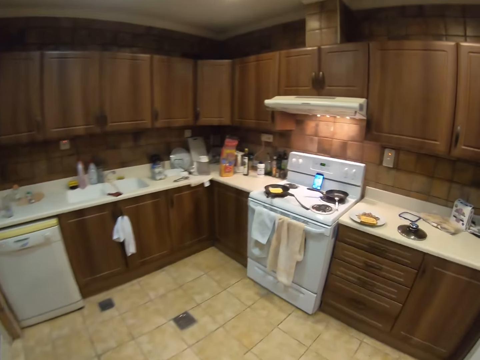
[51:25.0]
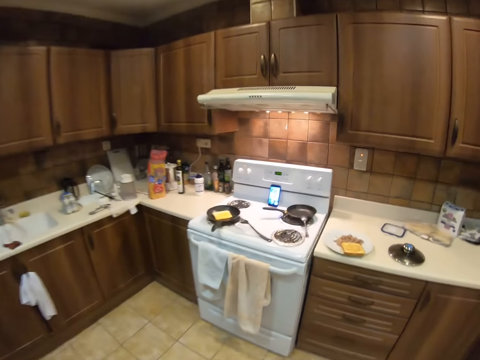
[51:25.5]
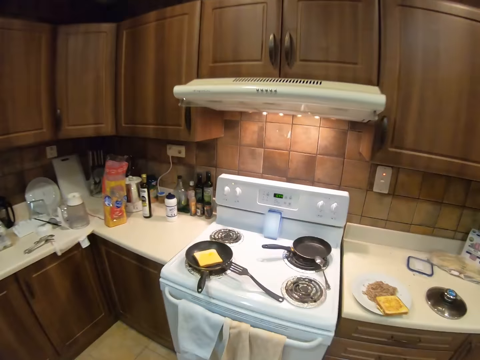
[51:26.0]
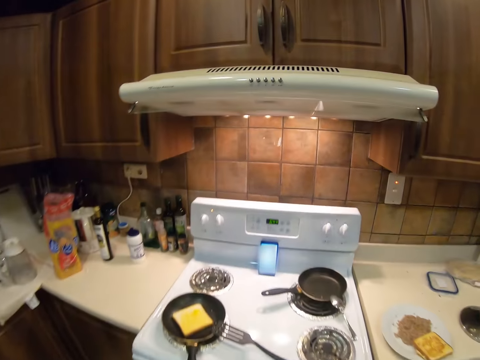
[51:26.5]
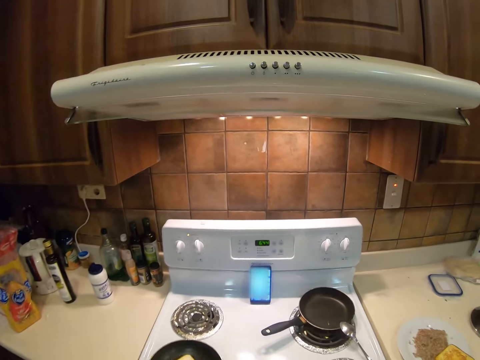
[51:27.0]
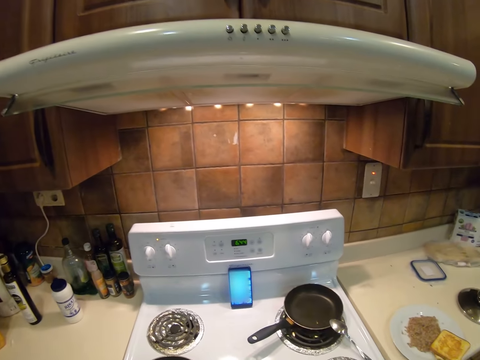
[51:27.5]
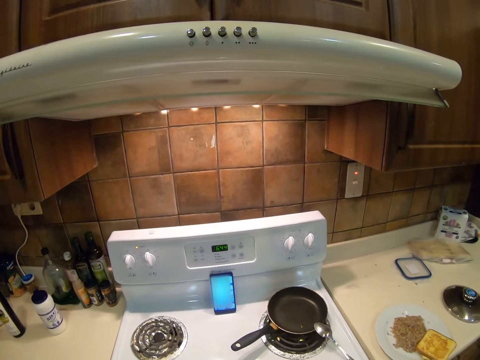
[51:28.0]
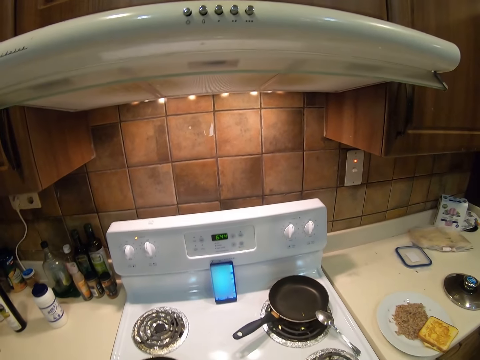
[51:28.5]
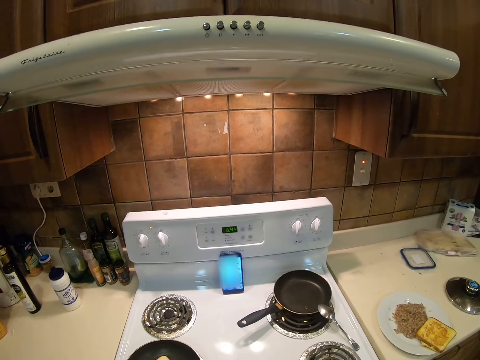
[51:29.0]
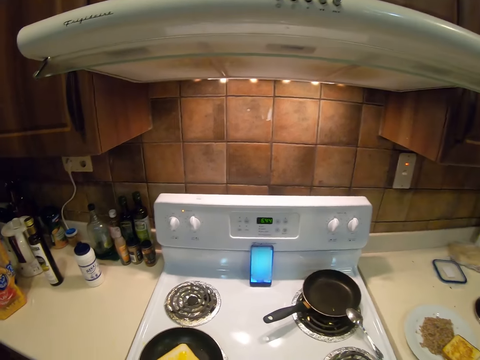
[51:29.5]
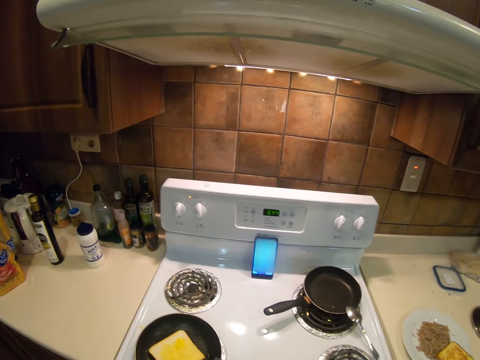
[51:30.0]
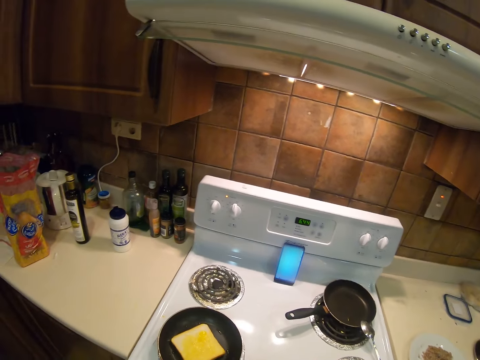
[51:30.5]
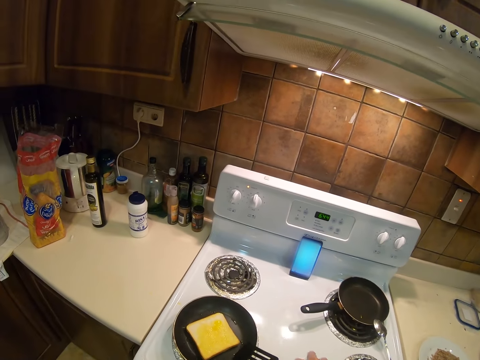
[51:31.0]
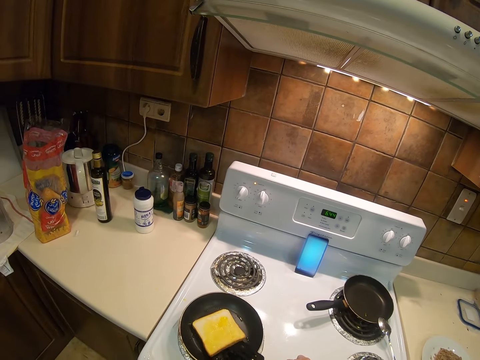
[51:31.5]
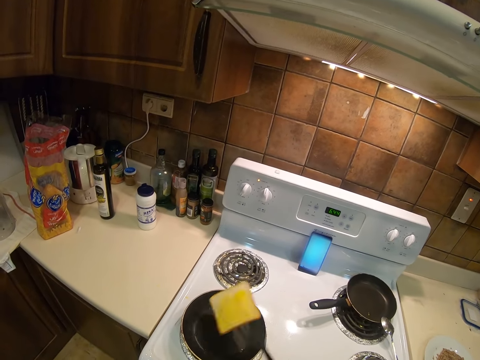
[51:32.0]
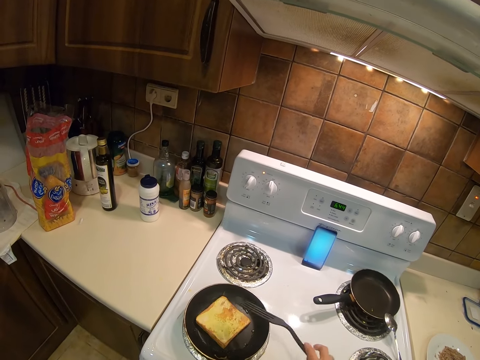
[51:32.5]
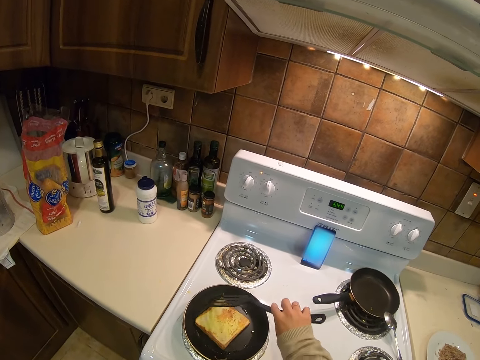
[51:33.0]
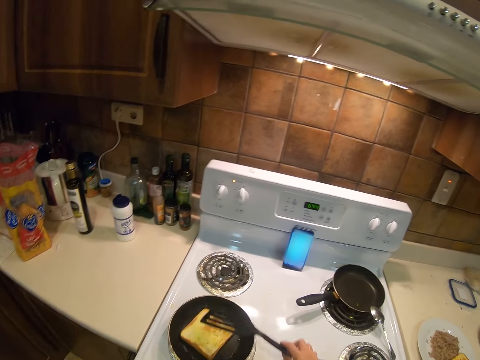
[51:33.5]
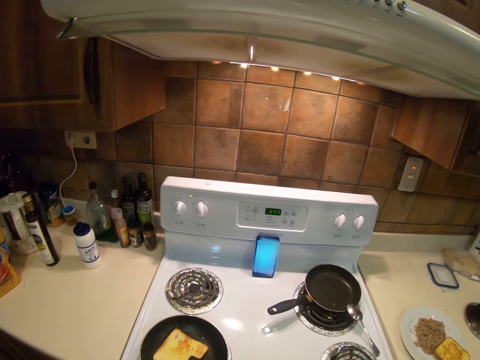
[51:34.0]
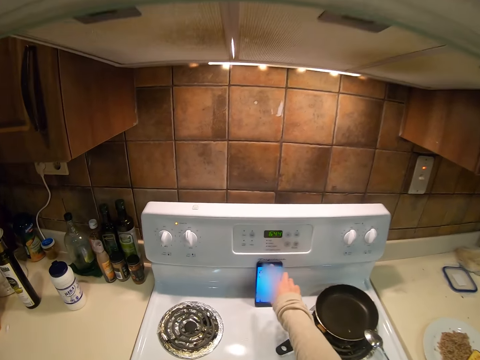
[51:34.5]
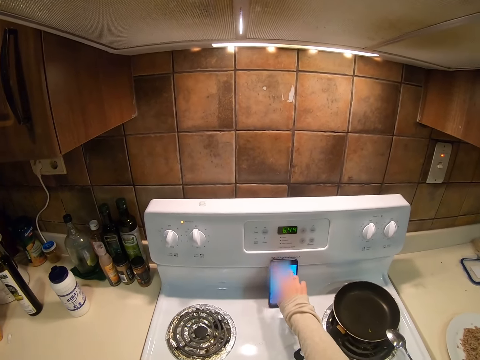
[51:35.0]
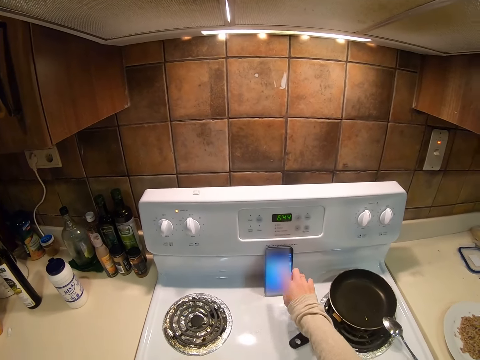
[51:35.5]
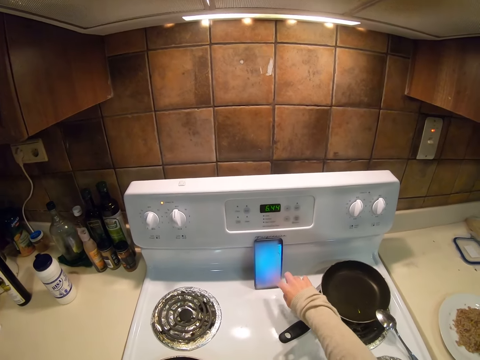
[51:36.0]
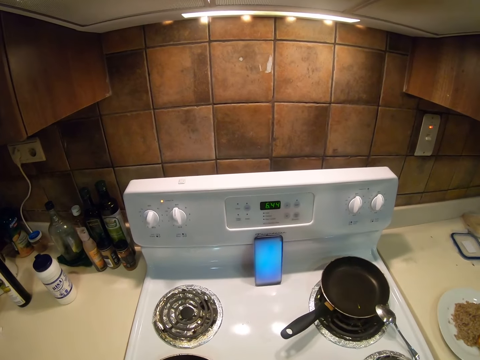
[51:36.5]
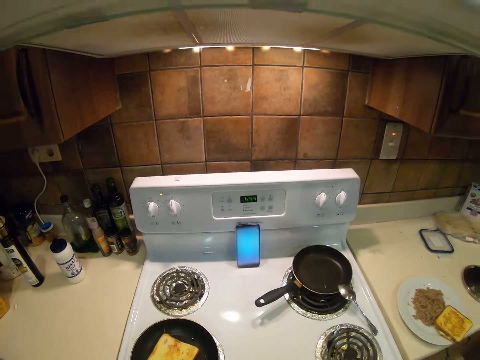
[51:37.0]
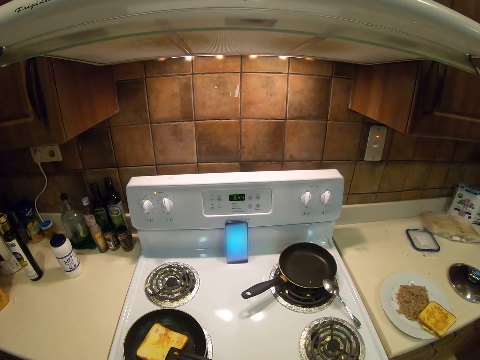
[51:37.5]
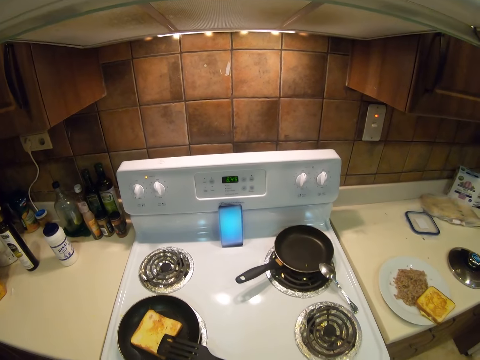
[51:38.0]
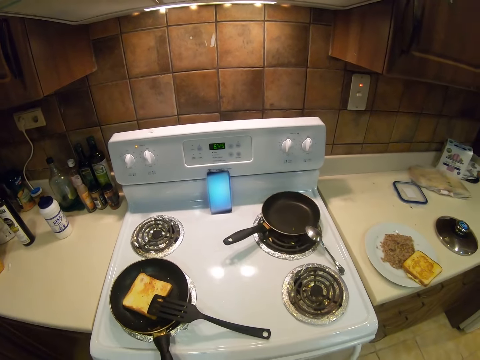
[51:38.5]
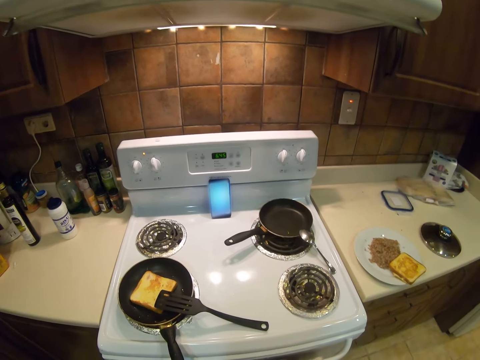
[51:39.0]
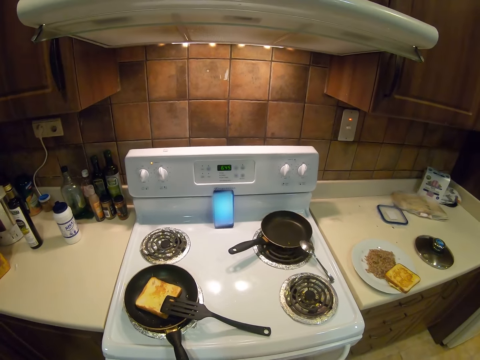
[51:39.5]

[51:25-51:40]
The camera wearer picks the spatula on the frying pan. She flips the sliced bread on the frying pan. She puts the spatula on the frying pan. She scrolls the phone with her right hand. She converses with a man on the phone call.

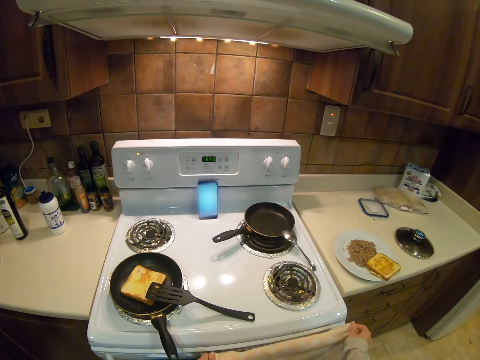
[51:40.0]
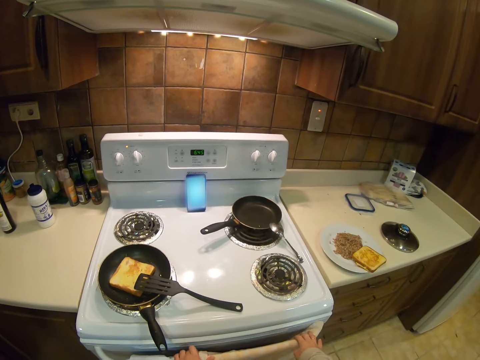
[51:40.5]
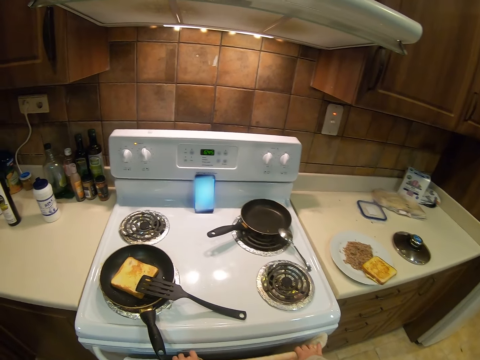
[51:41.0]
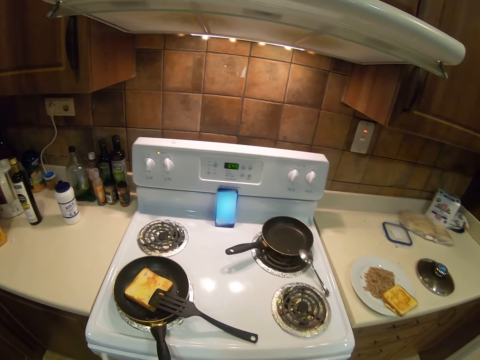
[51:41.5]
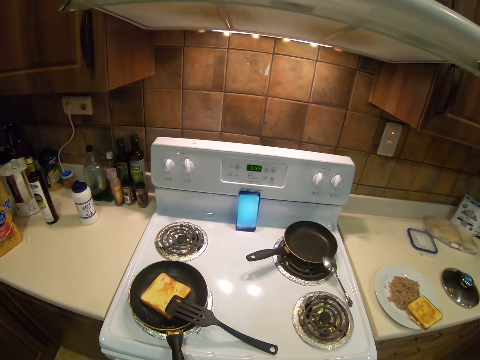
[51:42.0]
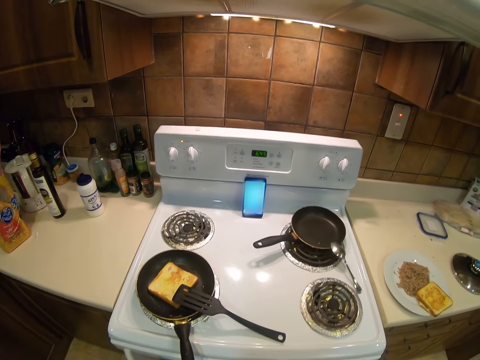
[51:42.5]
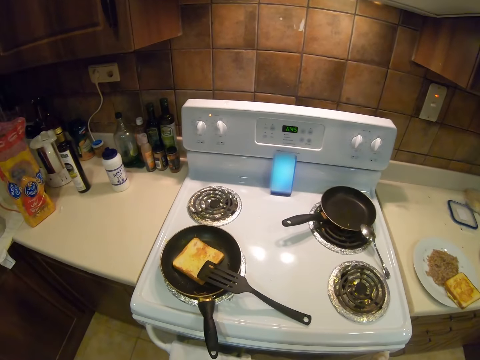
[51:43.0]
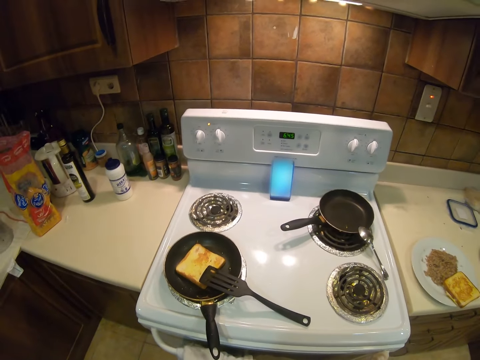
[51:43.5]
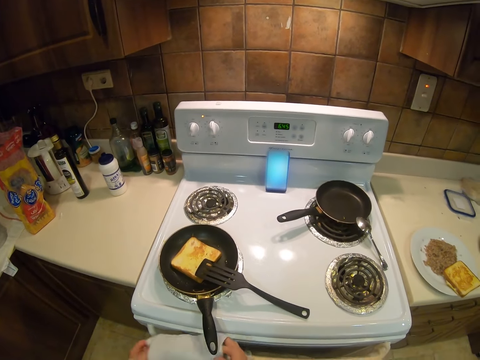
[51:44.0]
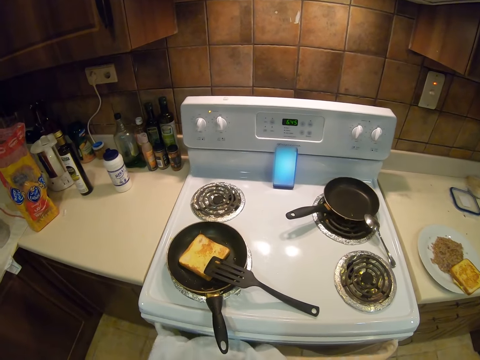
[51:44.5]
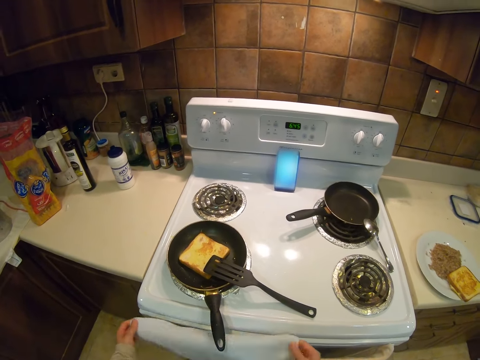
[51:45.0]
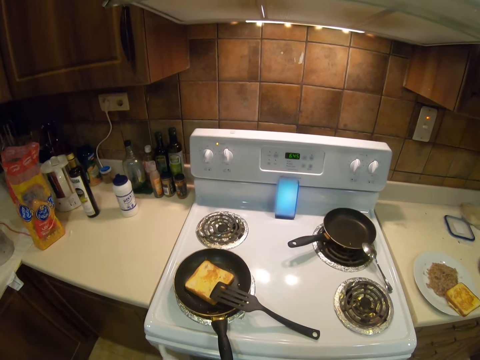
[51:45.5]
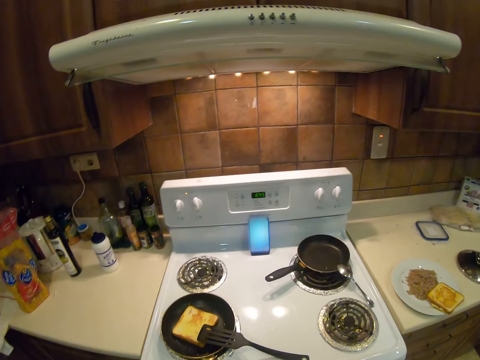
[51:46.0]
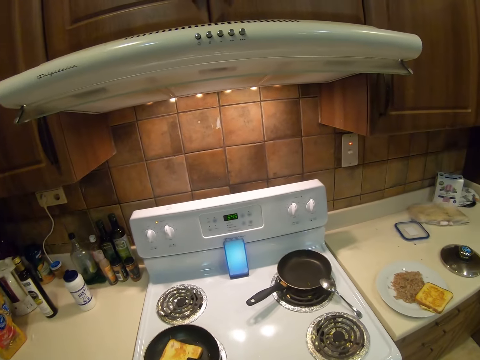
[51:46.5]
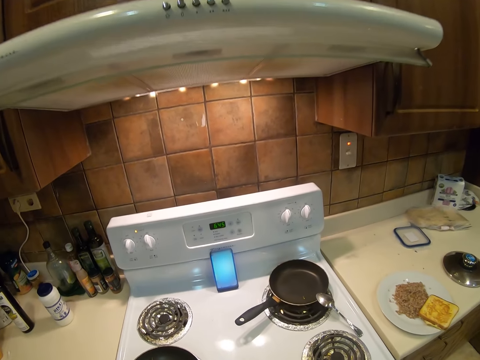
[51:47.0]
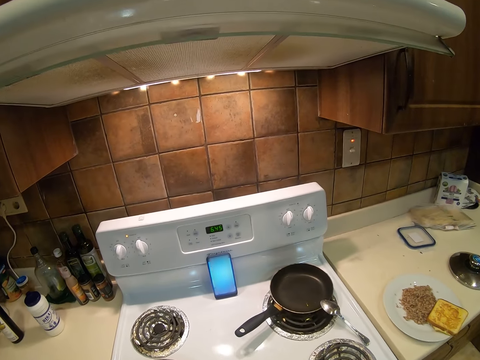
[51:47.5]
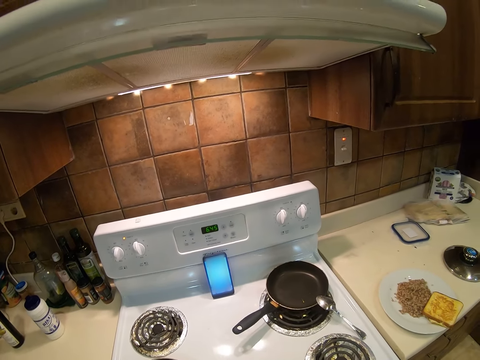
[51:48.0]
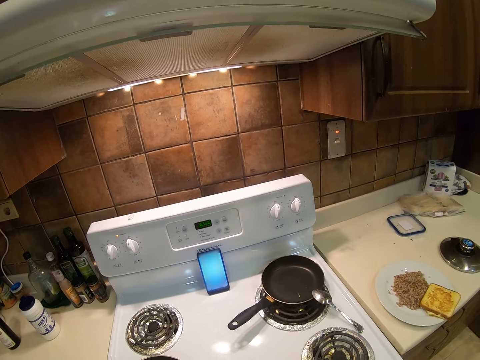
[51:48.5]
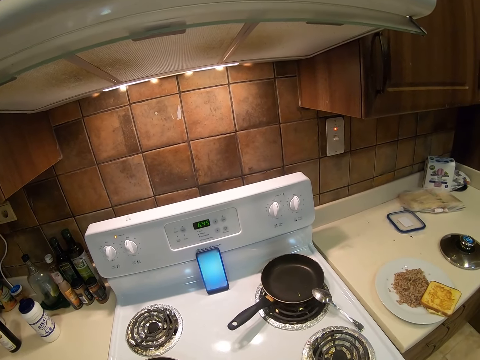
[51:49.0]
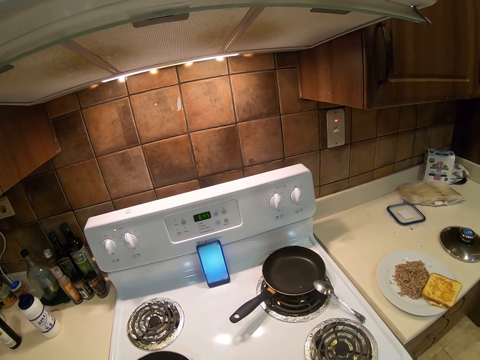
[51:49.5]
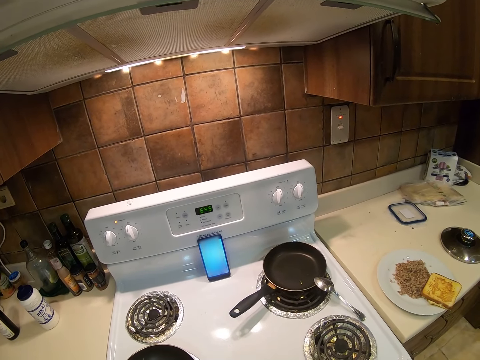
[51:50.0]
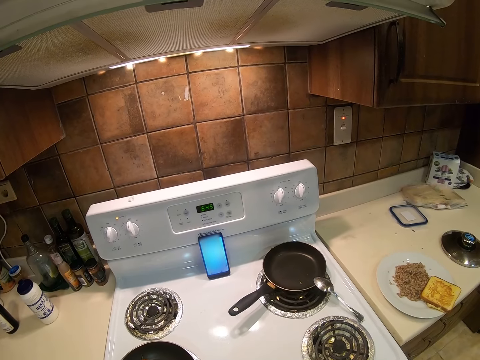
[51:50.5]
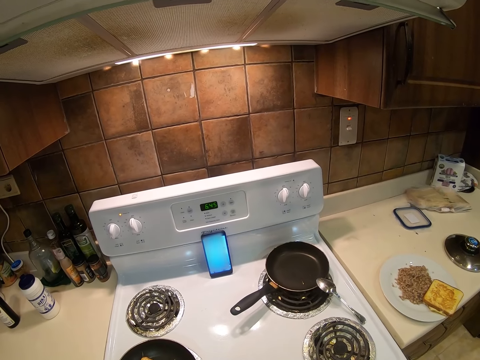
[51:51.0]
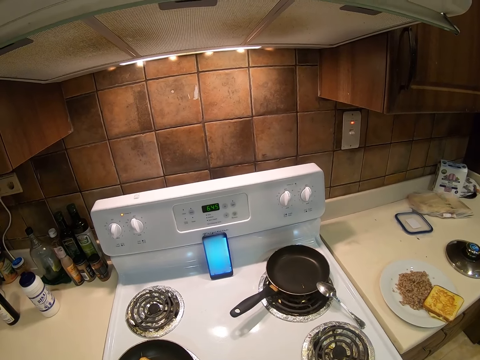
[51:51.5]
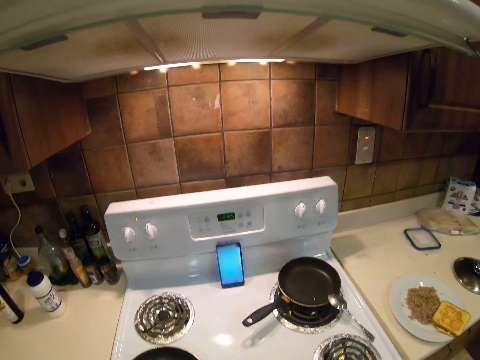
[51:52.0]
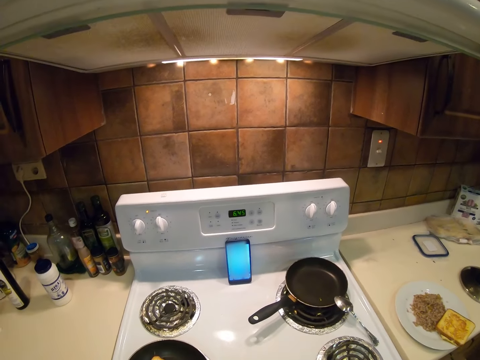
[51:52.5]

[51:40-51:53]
The camera wearer hangs a cloth on the cooker. They touch a kitchen towel. The man on the phone call responds to the camera wearer. The camera wearer hangs another cloth on the cooker.
